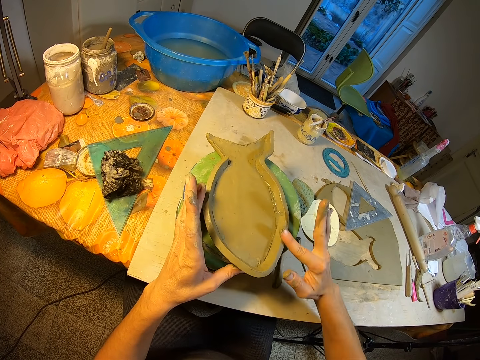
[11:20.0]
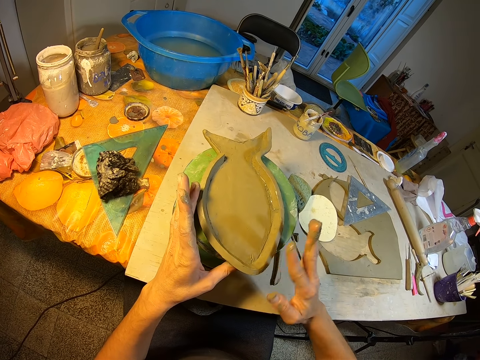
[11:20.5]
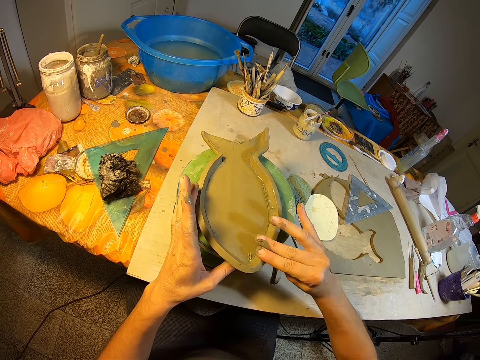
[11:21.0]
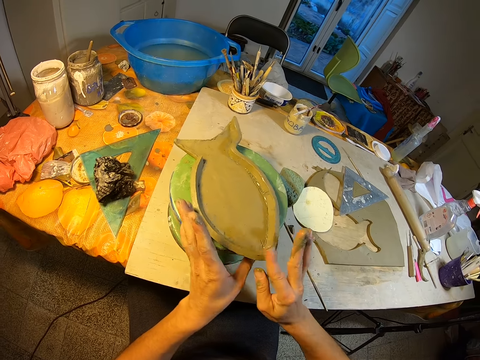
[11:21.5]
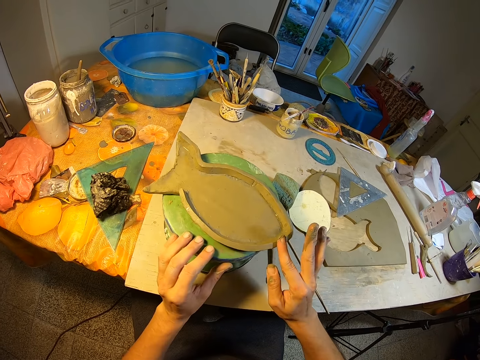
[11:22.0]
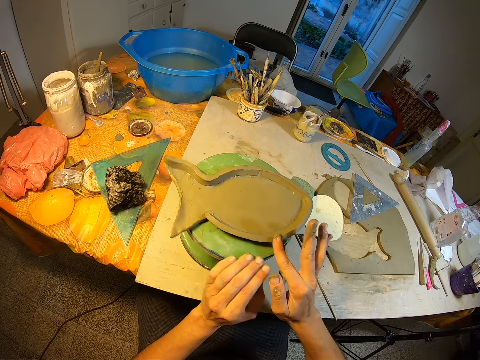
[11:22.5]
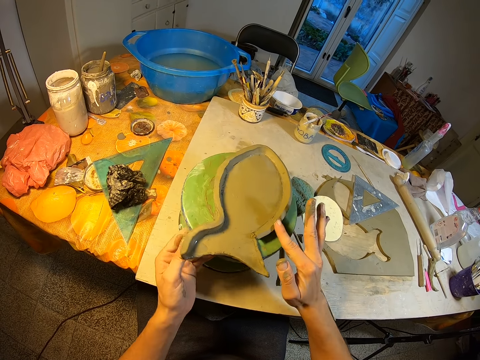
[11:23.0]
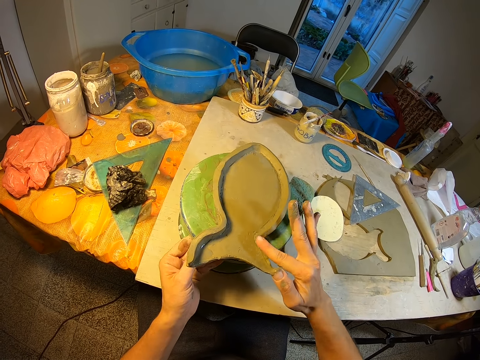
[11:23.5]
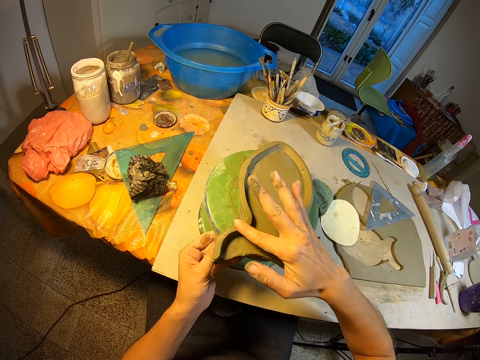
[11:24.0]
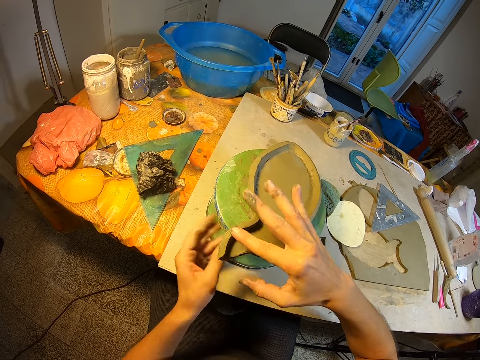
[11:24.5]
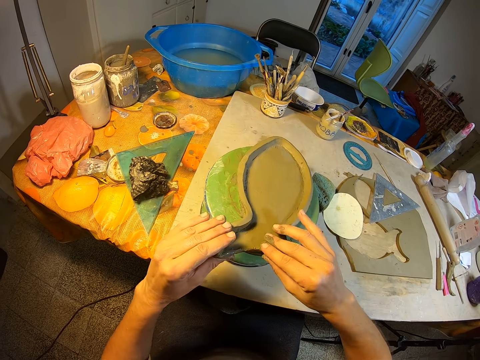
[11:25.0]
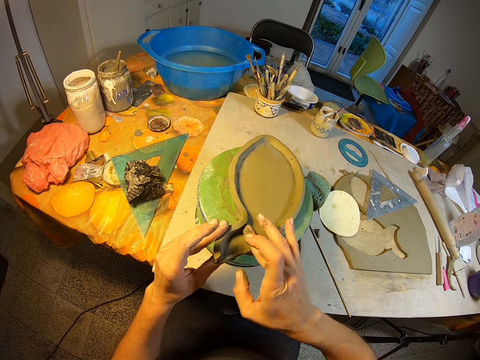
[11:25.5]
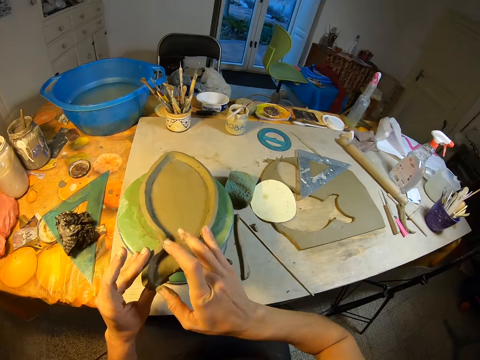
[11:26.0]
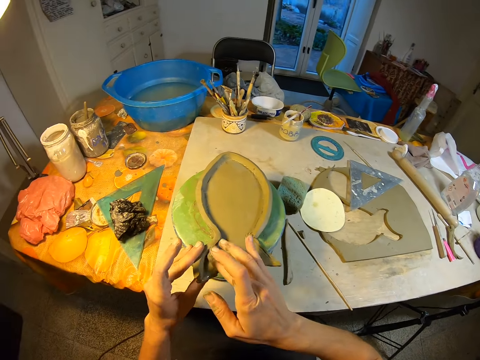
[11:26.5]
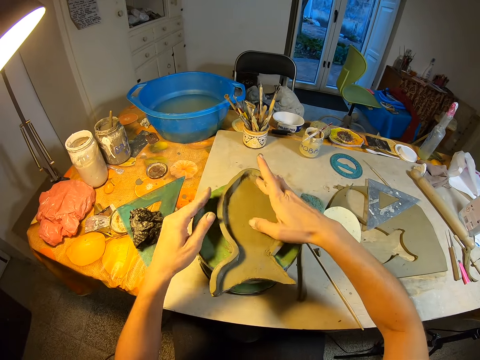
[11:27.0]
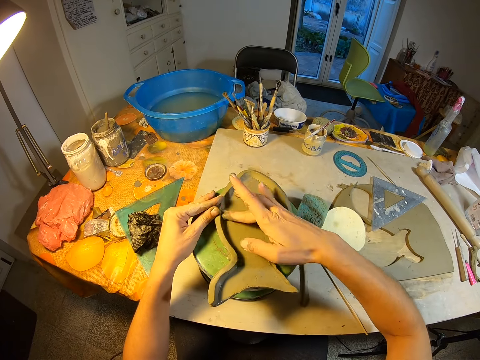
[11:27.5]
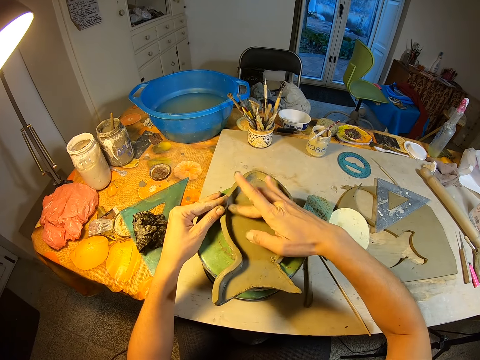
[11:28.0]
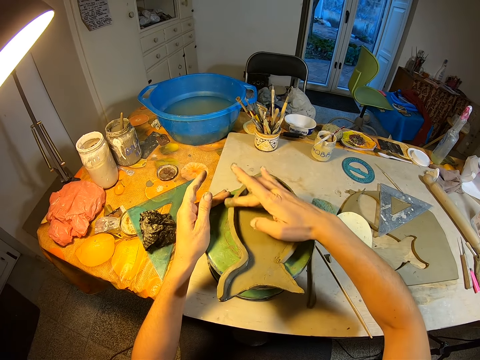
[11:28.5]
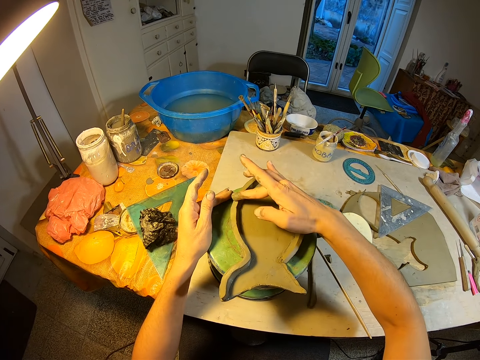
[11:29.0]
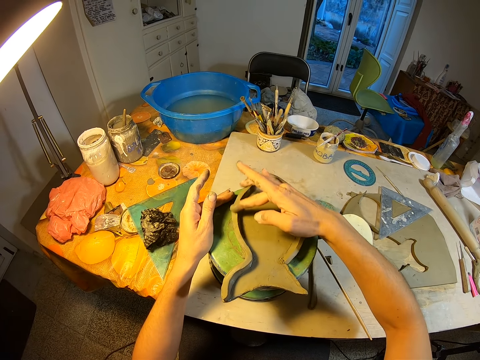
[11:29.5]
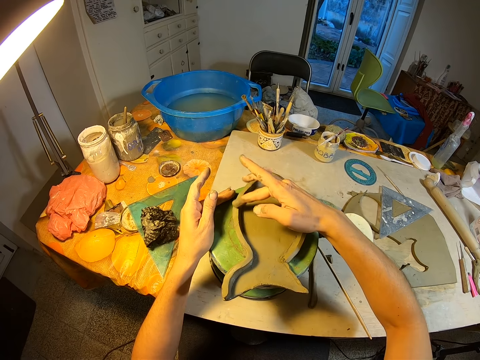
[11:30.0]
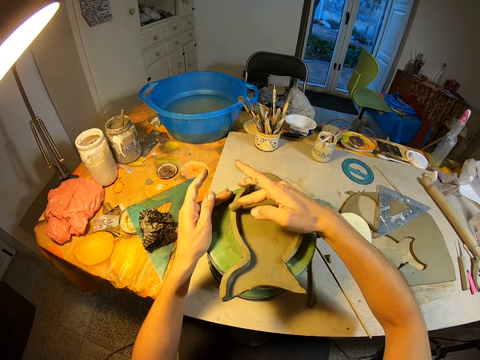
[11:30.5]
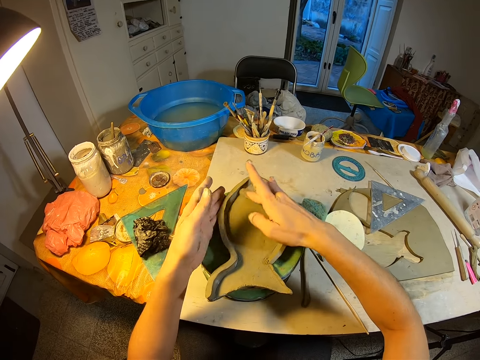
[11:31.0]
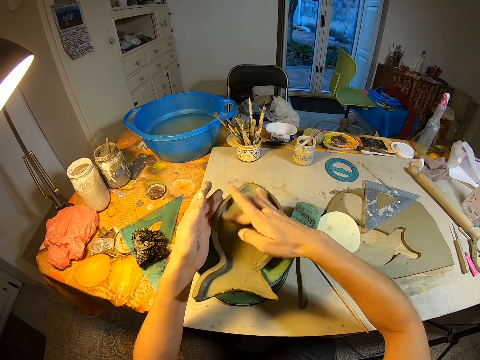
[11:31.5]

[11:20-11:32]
The camera wearer rubs the surface of the edge of the paper craft with his right hand.

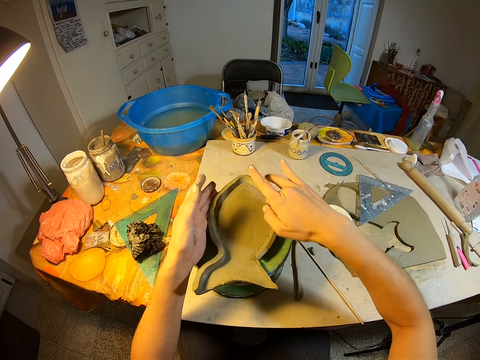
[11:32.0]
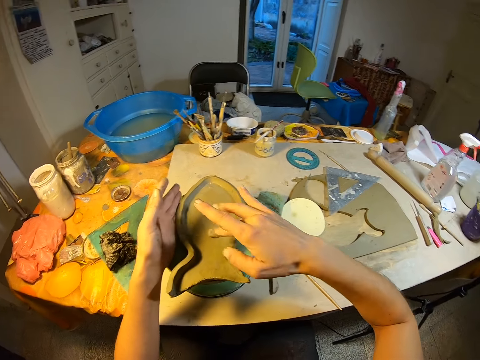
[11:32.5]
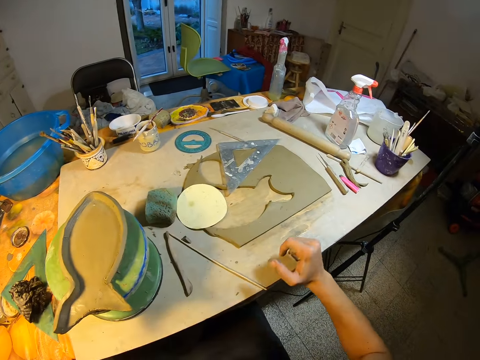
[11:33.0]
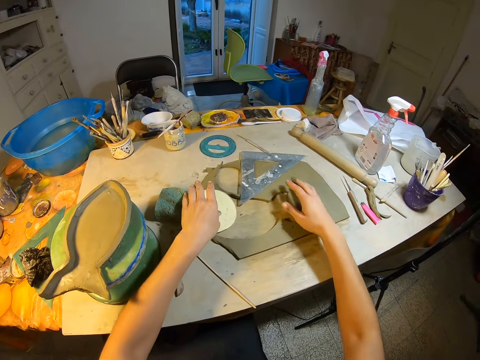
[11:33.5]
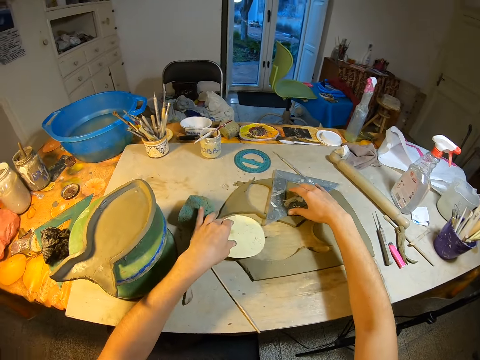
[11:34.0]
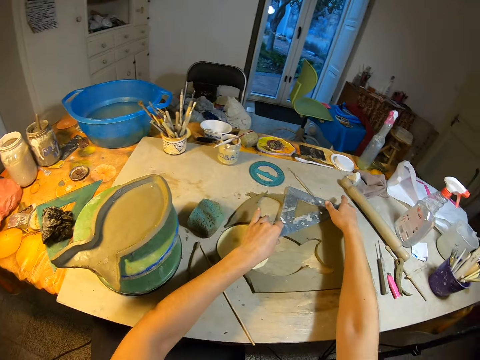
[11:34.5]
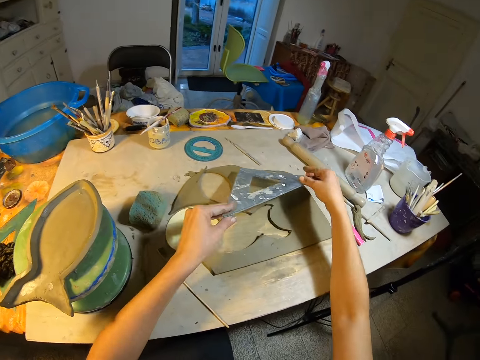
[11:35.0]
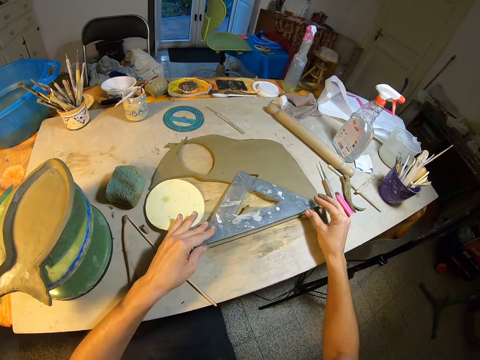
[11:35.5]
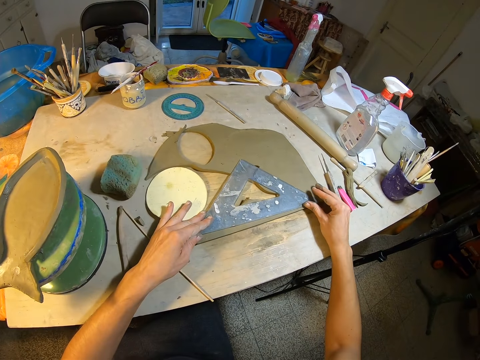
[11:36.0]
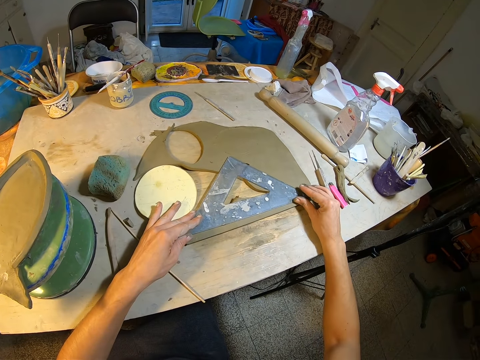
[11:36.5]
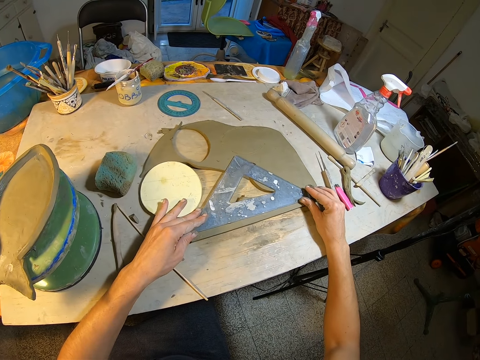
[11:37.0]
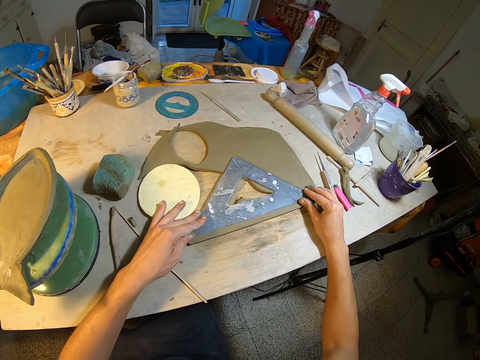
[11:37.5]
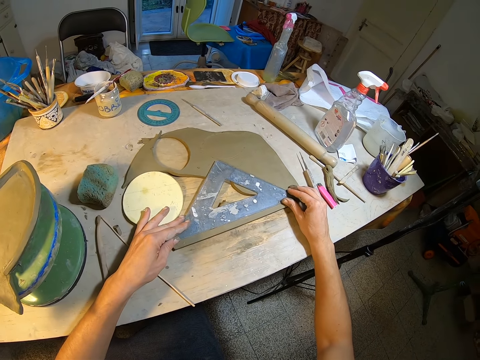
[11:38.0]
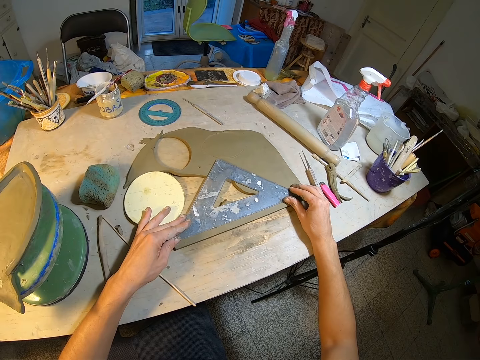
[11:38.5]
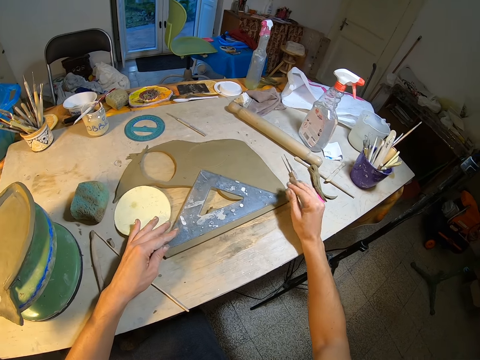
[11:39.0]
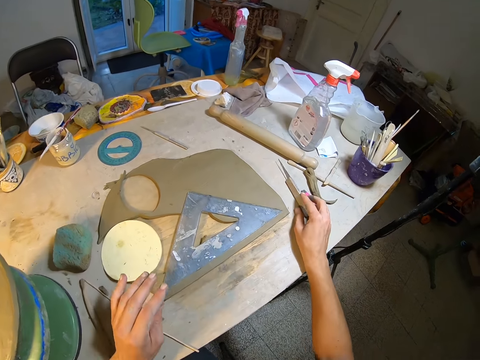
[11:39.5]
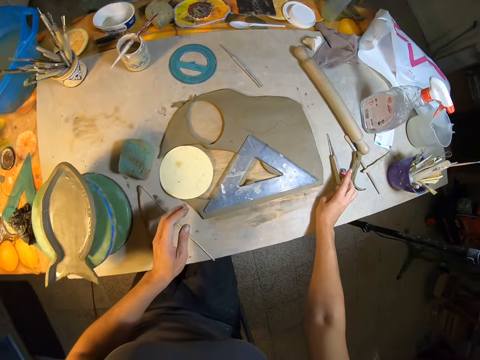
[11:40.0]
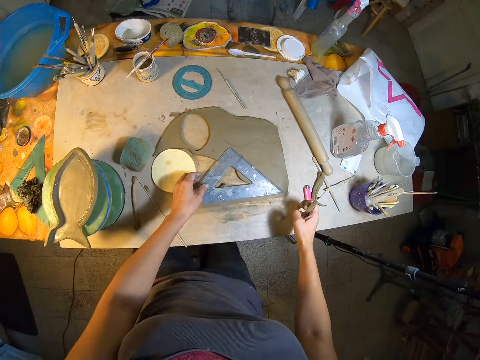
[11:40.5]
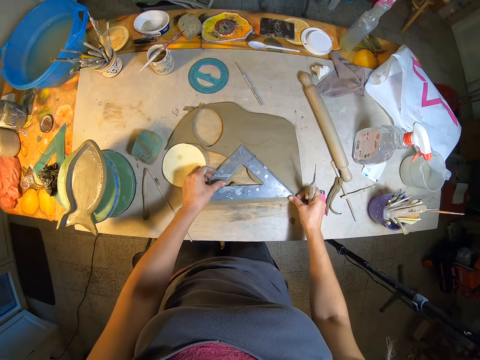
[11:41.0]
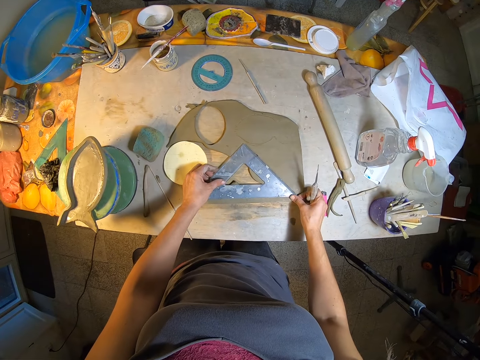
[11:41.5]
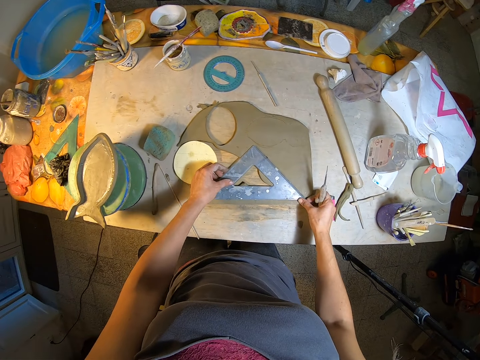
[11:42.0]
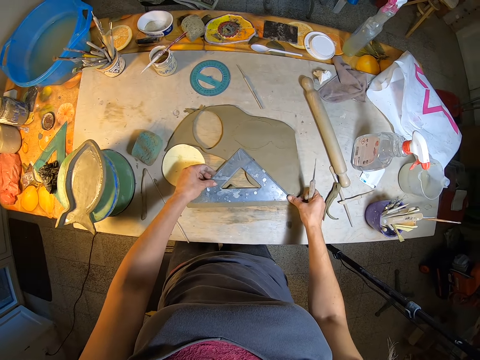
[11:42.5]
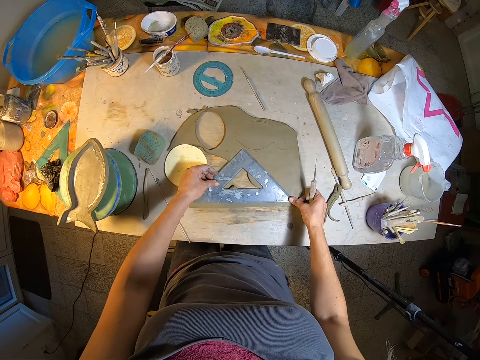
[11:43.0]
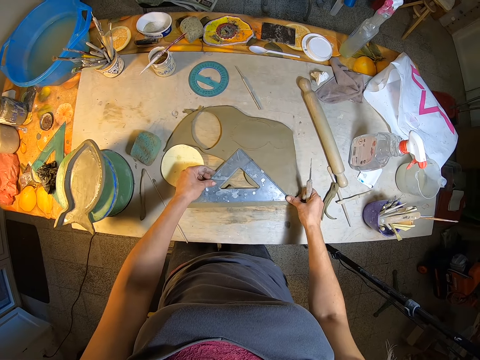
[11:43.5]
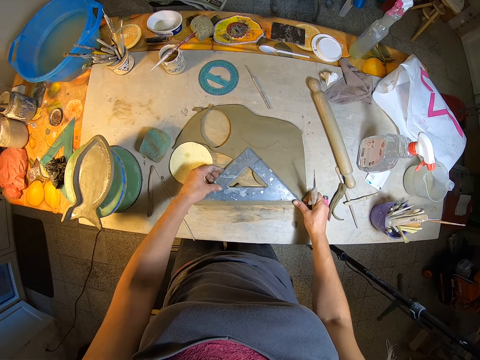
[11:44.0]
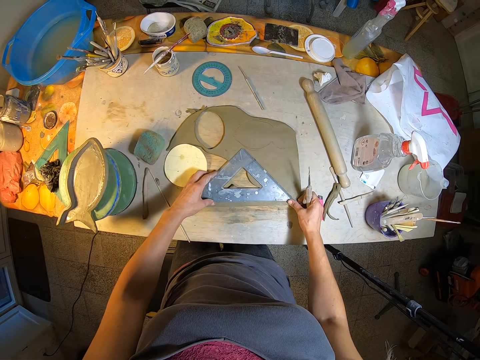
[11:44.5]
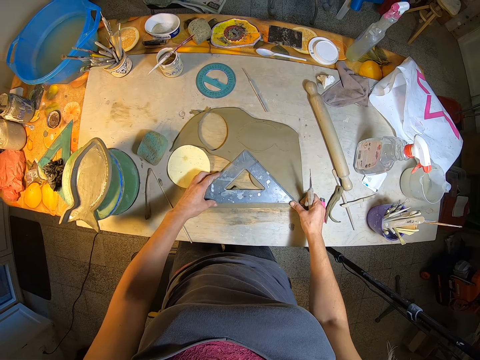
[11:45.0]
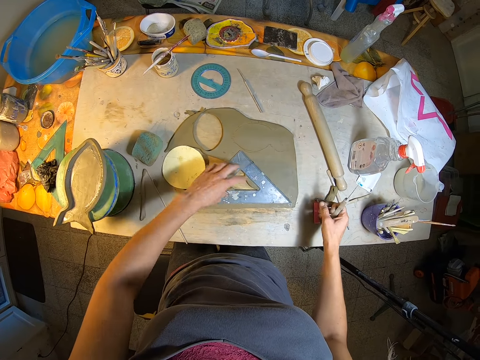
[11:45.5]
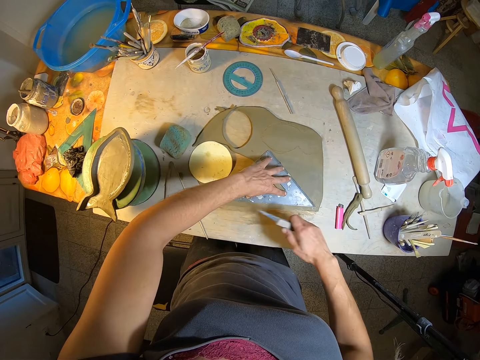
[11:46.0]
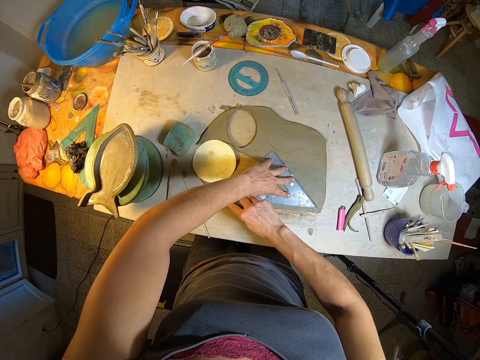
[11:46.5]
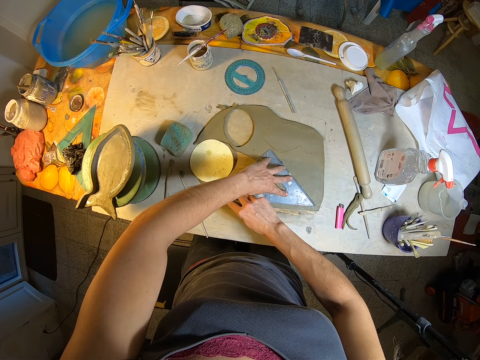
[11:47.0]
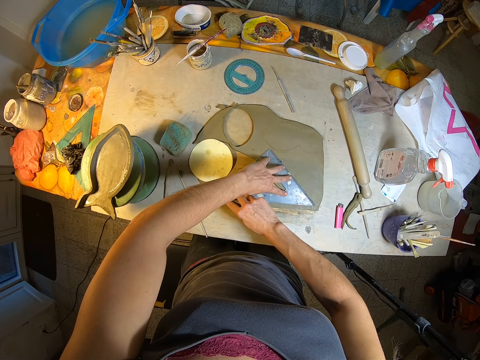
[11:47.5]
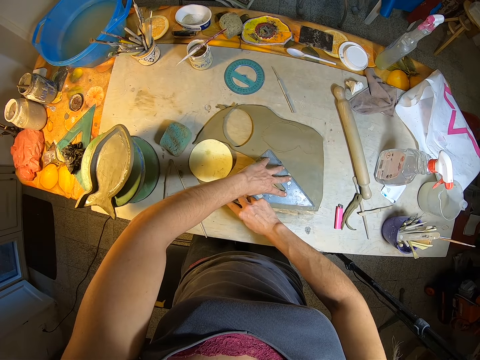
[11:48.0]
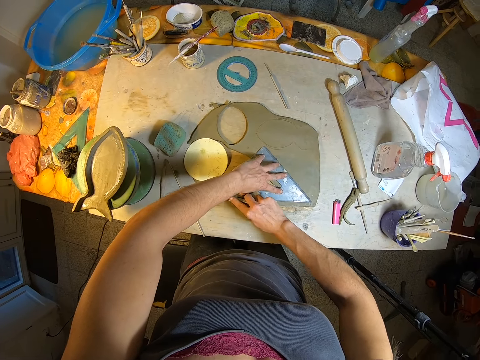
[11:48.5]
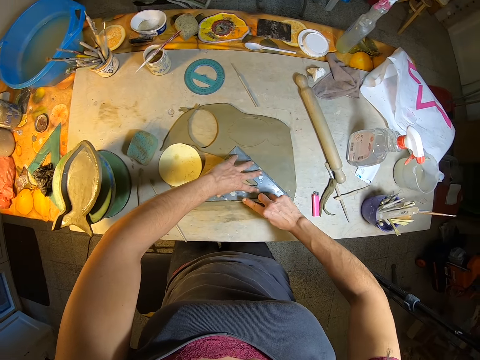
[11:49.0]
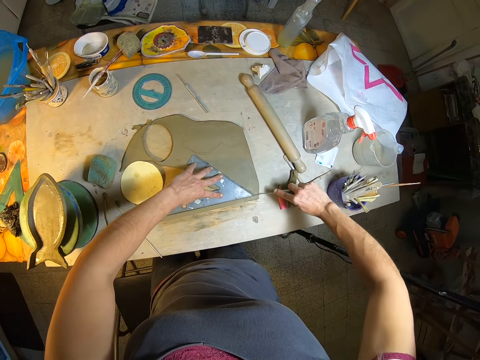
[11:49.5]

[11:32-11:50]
The camera wearer takes a set square from the table with his two hands. He places the set square on a cardboard paper on the table with his two hands. He measures on the clay. He picks up the cutter from the table with his right hand. He sets the set square on the cardboard paper on the table with his two hands. He cuts the cardboard paper or clay on the table with the cutter in his right hand.
